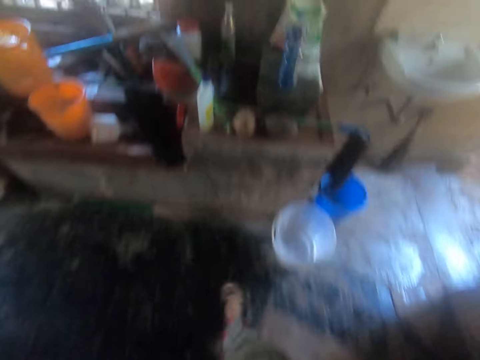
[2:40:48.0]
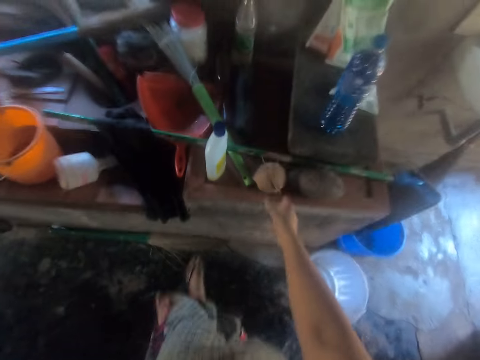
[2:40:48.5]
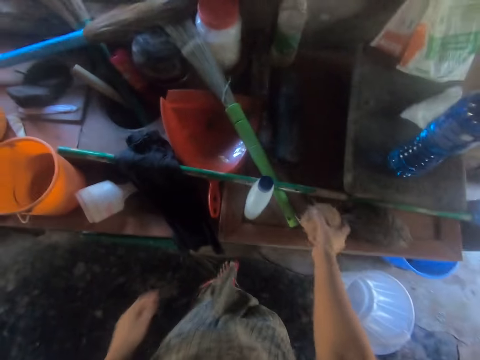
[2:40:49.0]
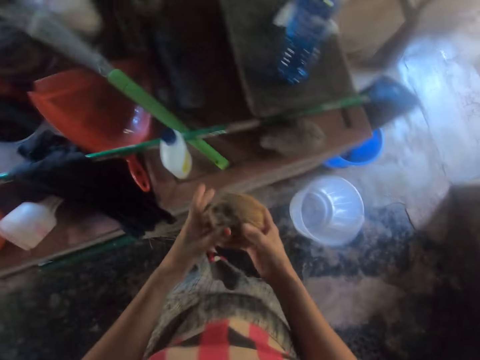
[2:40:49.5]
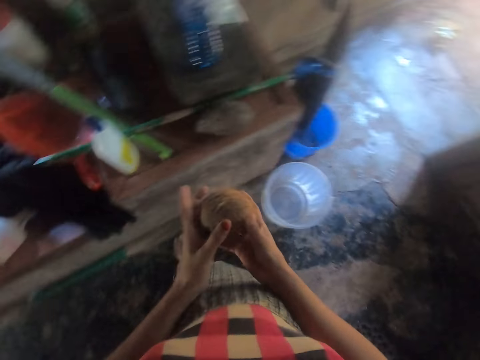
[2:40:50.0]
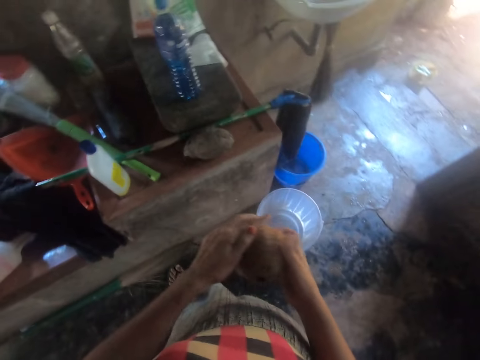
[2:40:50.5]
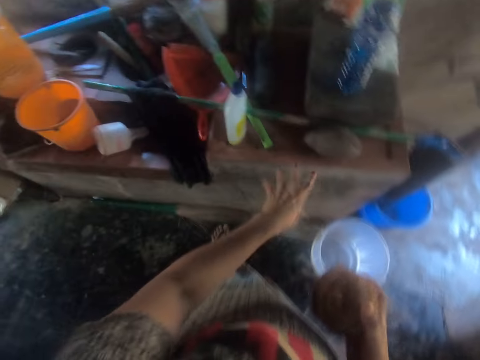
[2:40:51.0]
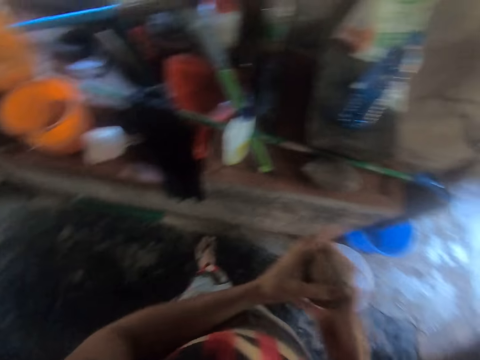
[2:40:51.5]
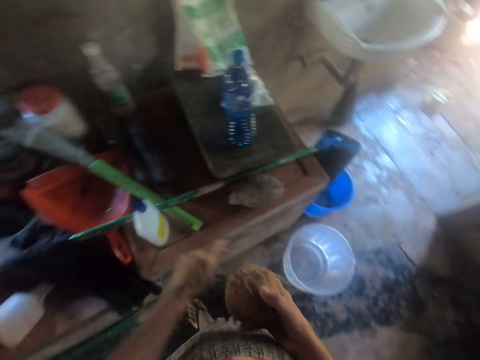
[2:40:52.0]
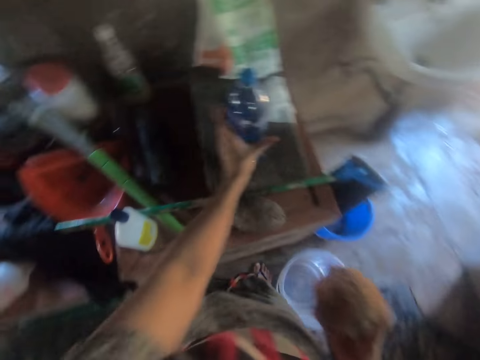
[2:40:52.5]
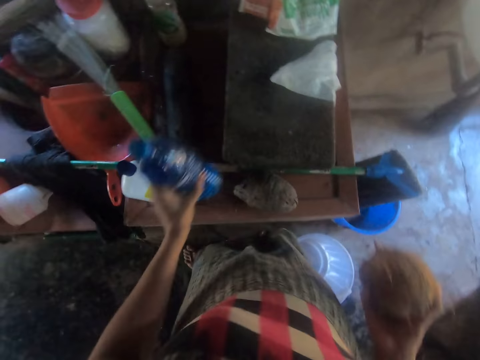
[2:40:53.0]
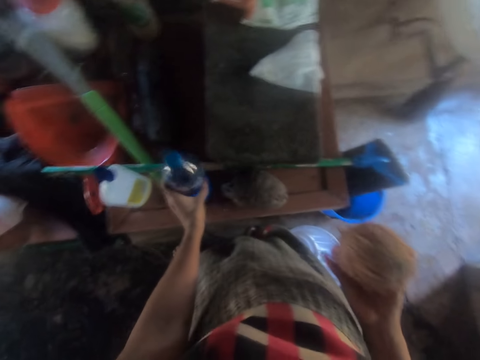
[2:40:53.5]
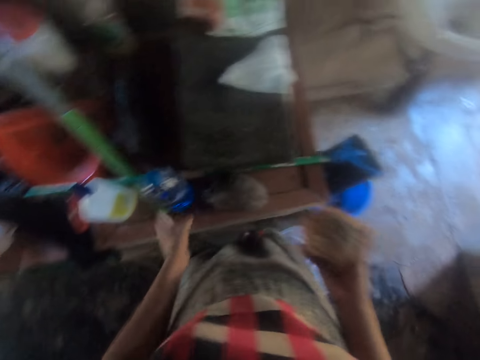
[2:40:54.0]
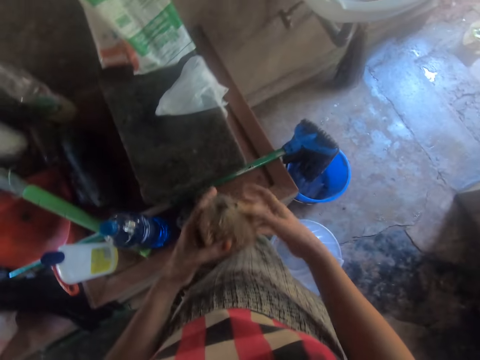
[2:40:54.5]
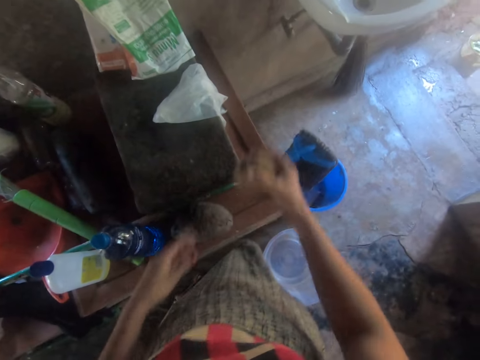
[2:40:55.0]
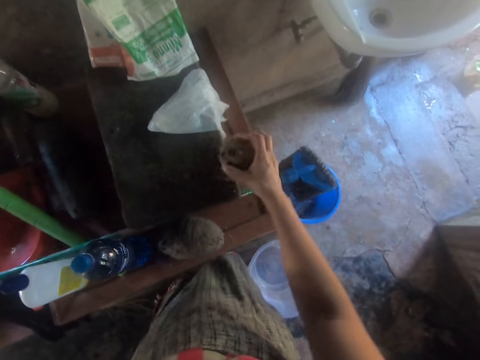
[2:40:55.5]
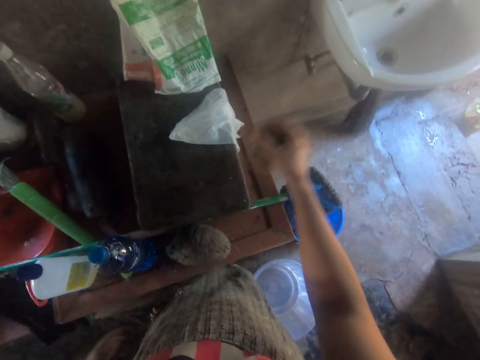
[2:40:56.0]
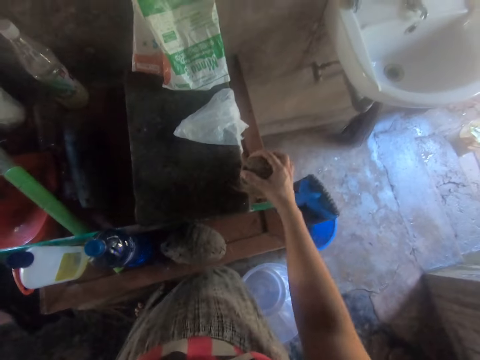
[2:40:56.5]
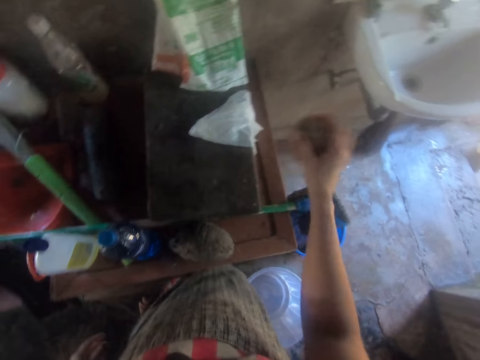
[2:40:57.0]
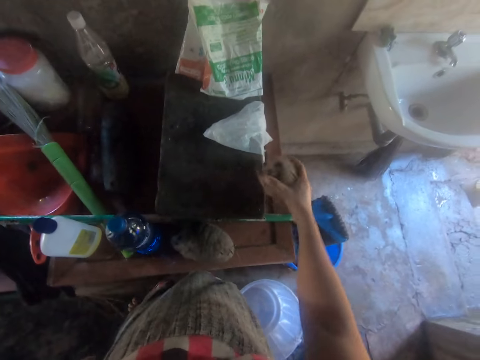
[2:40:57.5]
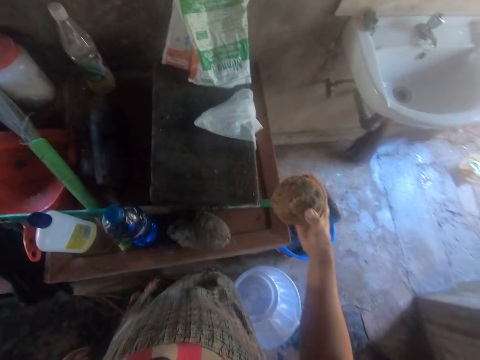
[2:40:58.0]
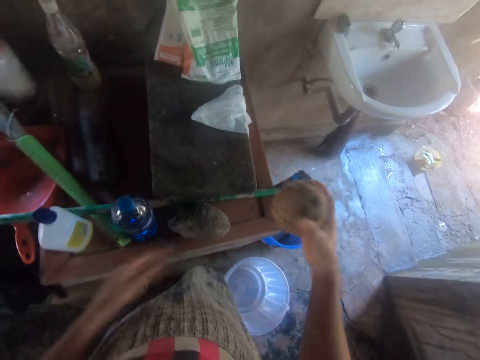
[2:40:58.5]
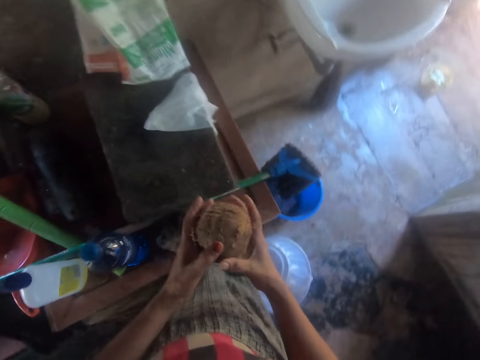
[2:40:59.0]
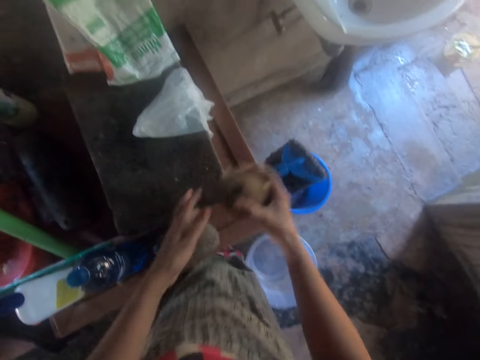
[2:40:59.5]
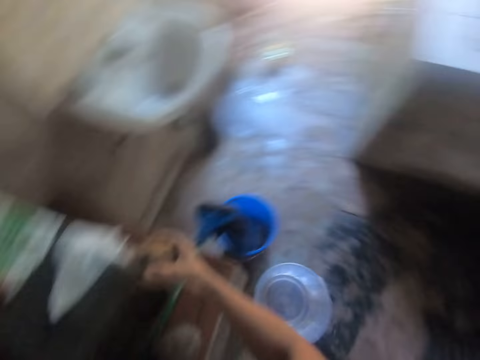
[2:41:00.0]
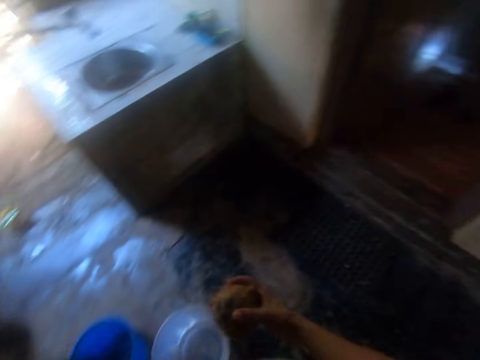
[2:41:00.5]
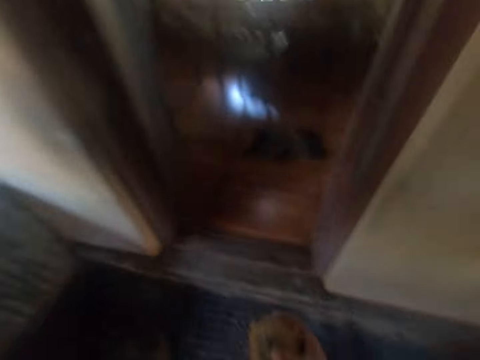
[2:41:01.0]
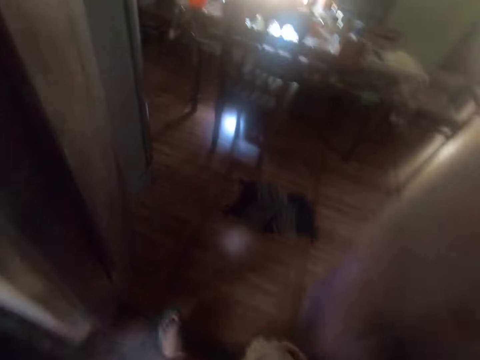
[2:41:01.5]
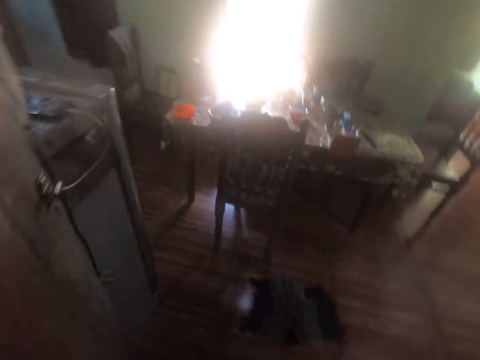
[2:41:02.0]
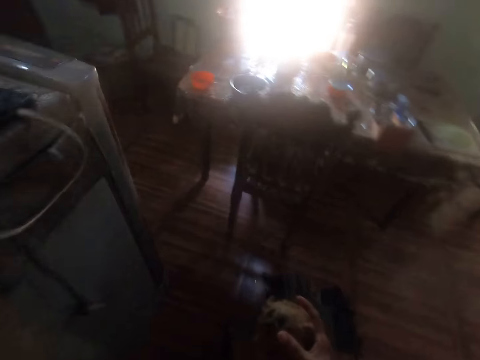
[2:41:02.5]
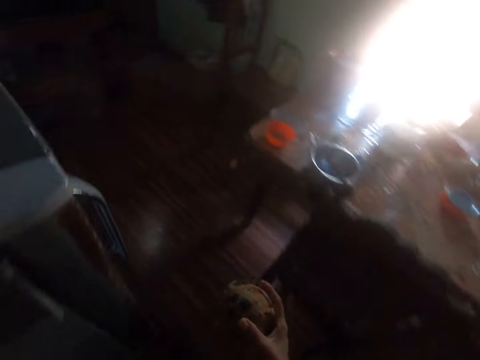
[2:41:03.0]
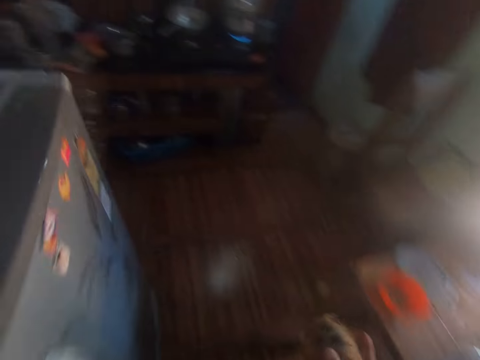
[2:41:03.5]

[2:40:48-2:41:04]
The camera wearer picks a coconut from the table with her right hand. She turns the coconut around and examines the coconut with her hands. She removes coir. She picks a bottle of water from a slate on the table with her left hand. She adjusts the coconut with her hands. She smashes the coconut against the slate with her right hand. She adjusts the coconut with her hands. She smashes the coconut against the slate with her right hand. She walks into the dining room to the shelf.

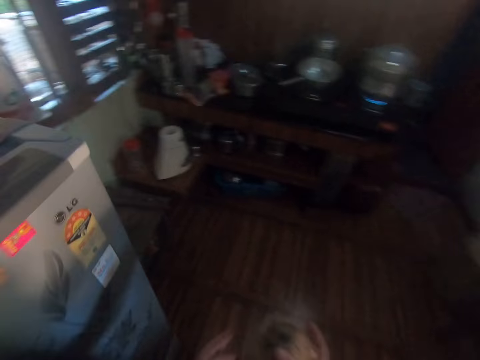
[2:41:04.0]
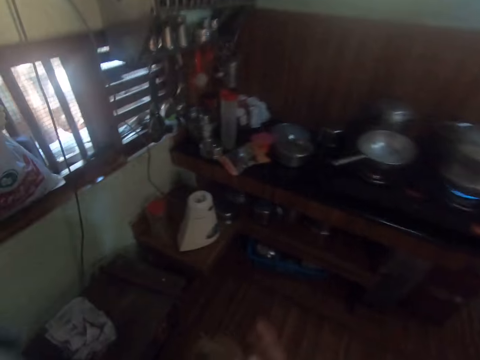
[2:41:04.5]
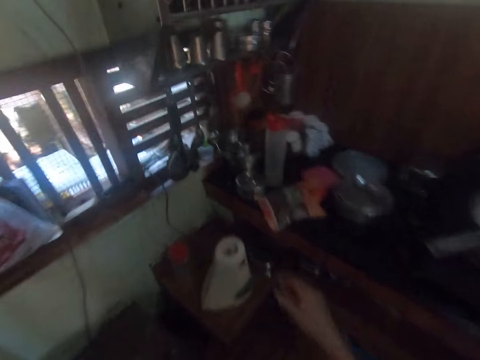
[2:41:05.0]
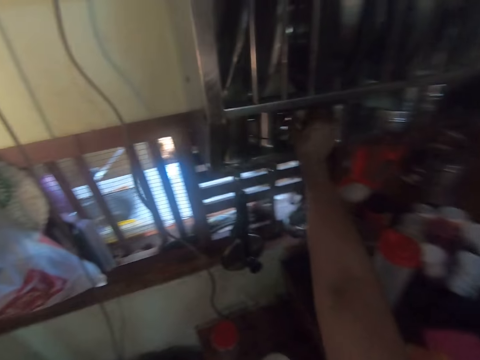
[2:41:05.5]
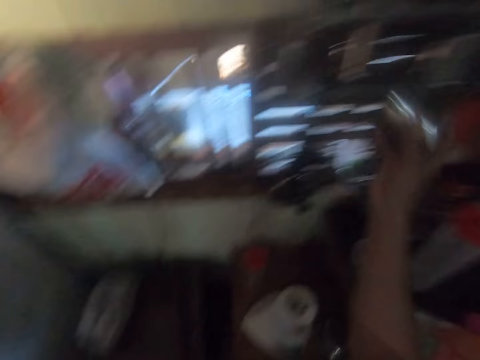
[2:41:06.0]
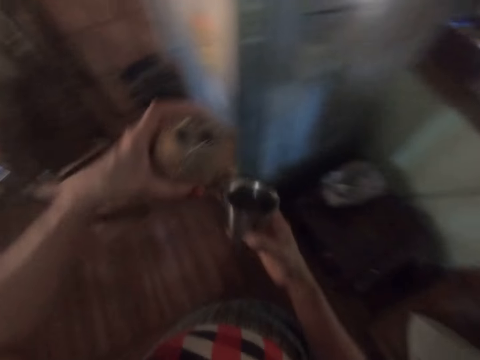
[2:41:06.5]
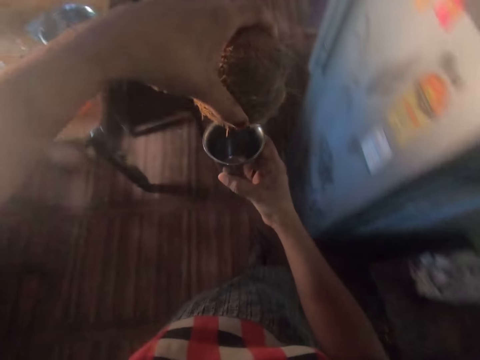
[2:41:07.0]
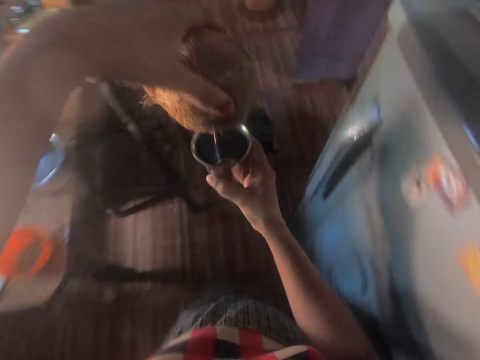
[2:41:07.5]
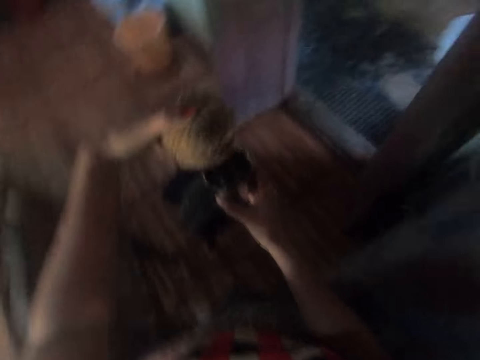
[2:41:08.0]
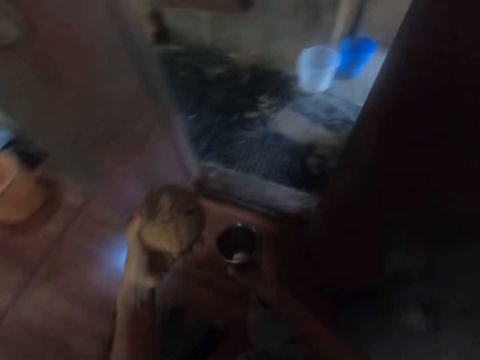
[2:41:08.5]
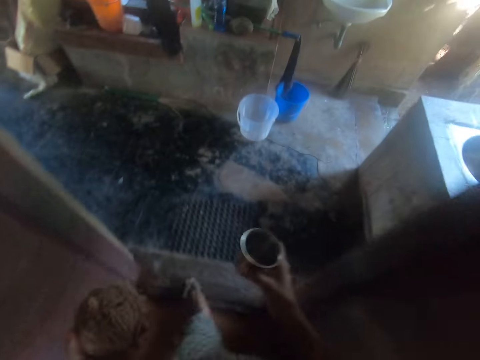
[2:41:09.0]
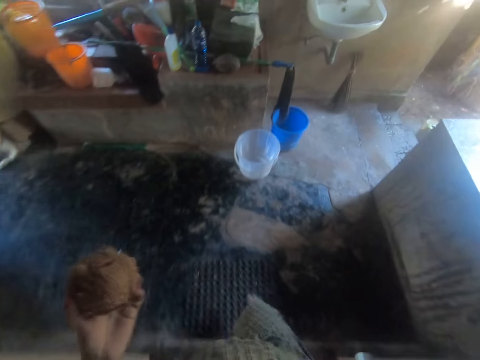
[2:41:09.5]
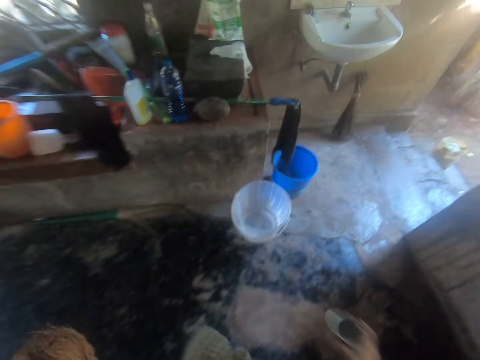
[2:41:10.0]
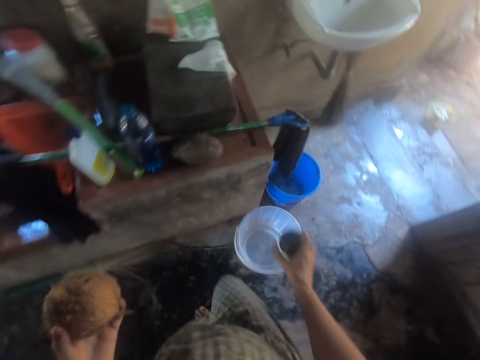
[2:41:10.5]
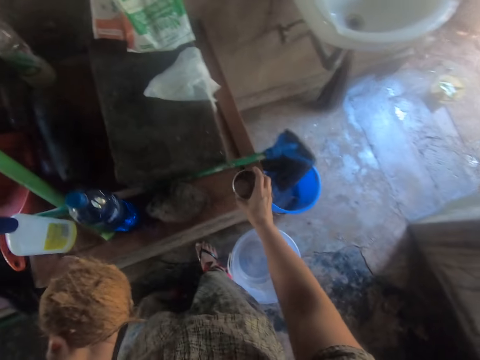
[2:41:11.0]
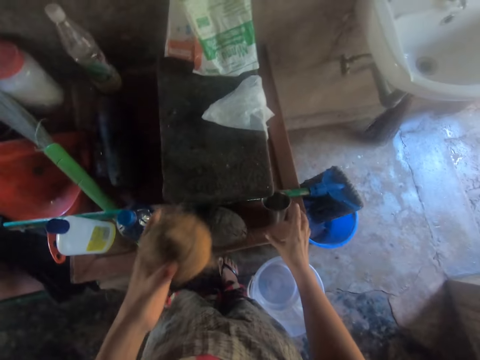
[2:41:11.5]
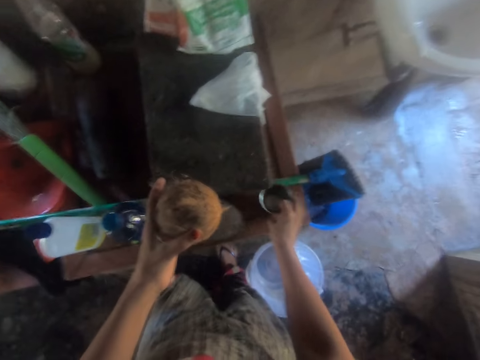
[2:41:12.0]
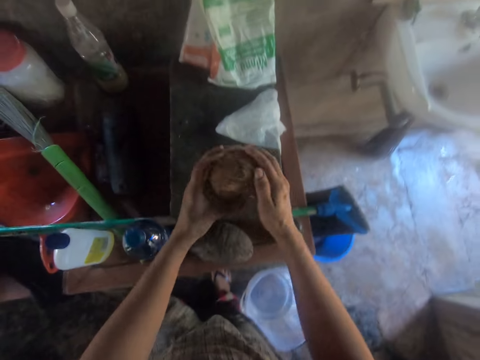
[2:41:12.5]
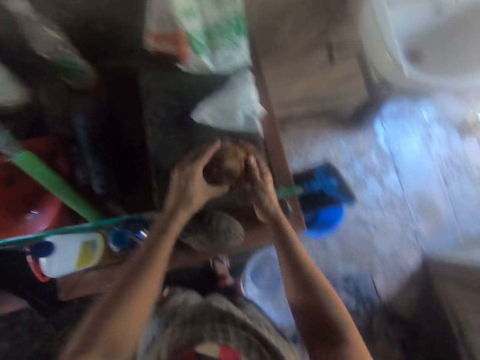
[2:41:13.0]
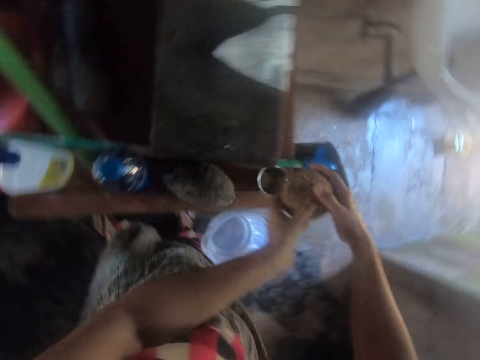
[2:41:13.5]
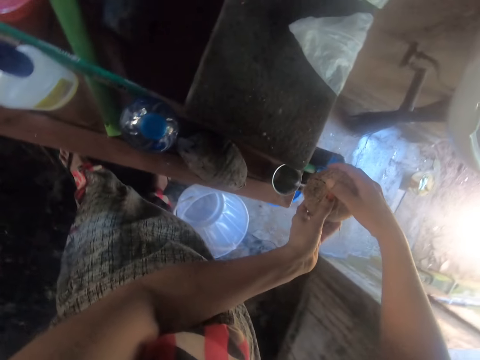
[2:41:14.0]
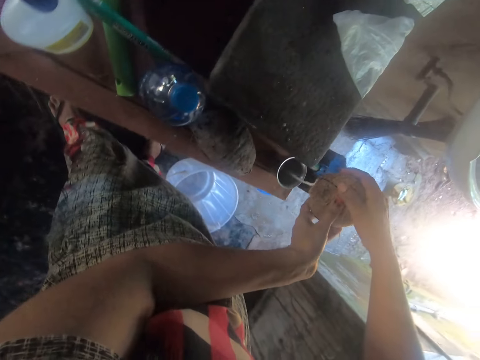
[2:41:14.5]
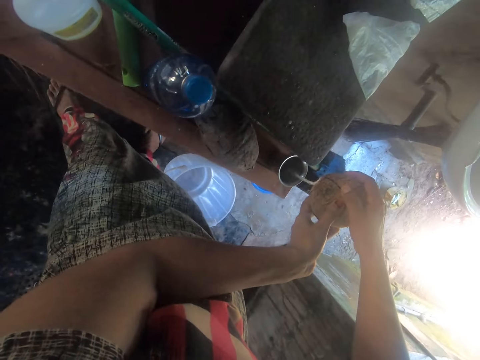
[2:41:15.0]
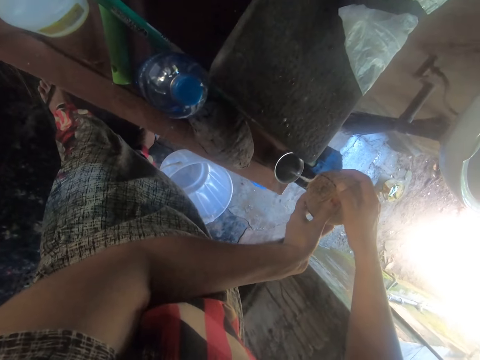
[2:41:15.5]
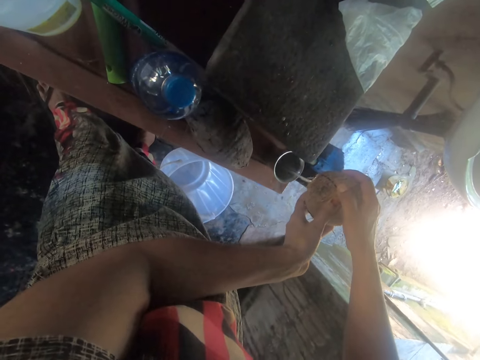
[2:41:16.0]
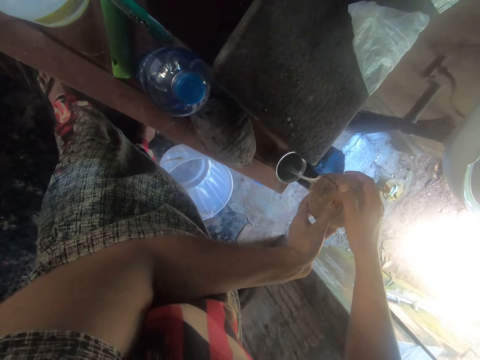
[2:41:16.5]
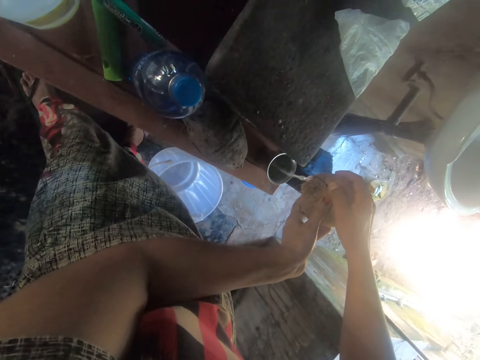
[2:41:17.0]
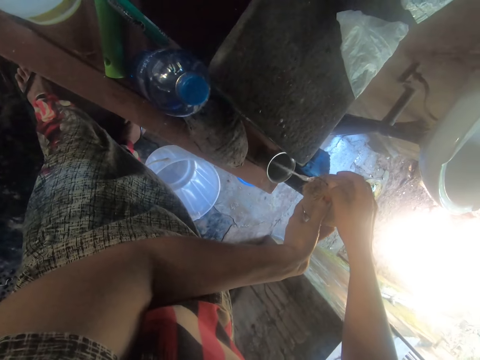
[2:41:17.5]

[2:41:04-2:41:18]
The camera wearer picks a cup from the cutlery holder on the wall with her right hand. She puts the coconut on top of the cup. She pours the coconut water in her left hand into the cup in her right hand. She walks out of the dining room back to the counter. She places the cup on the table with her right hand. She adjusts the cup. She smashes the coconut against the slate on the table with her hands. She pours the coconut water into the cup on the table with her hands.
